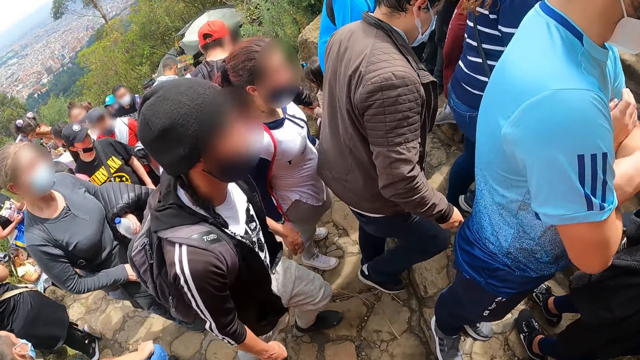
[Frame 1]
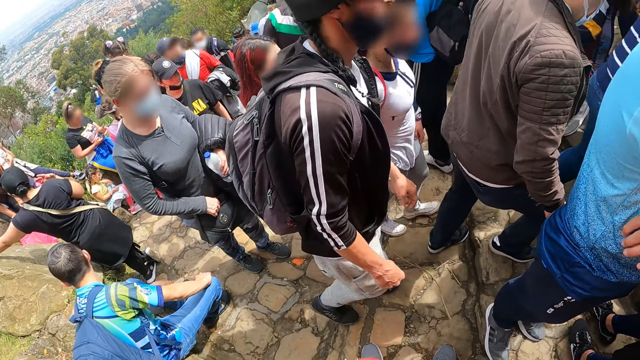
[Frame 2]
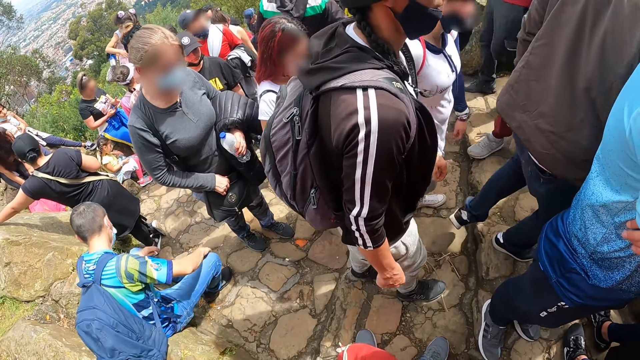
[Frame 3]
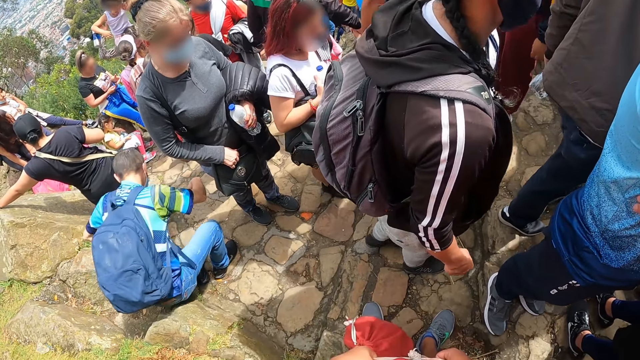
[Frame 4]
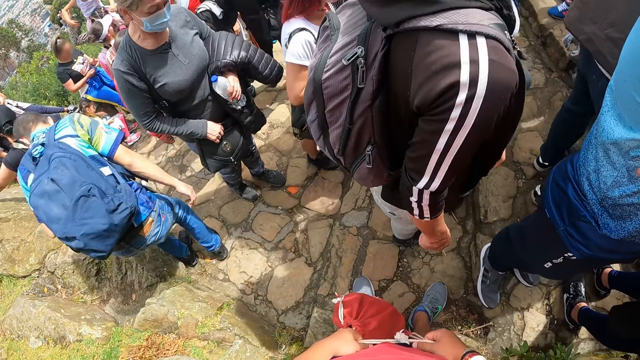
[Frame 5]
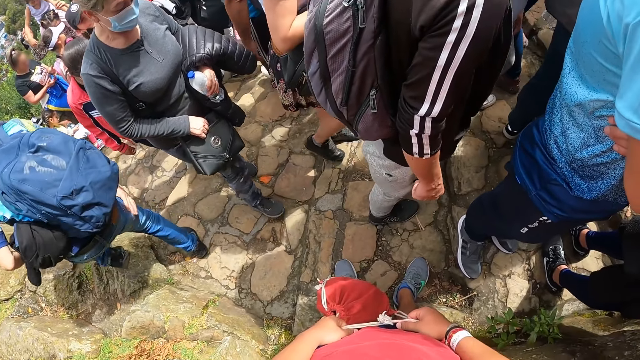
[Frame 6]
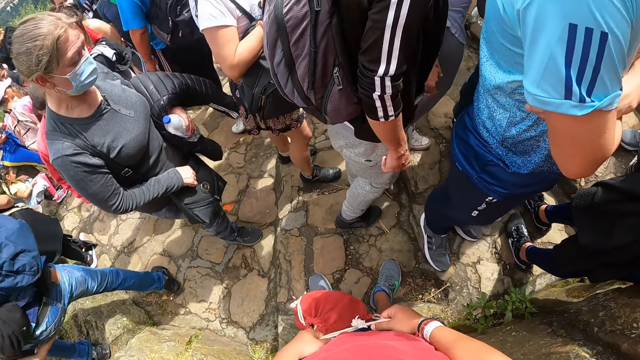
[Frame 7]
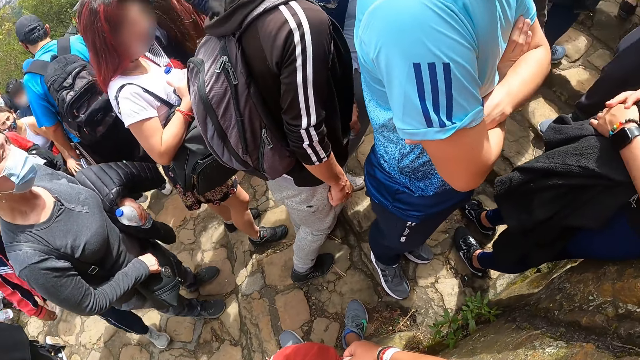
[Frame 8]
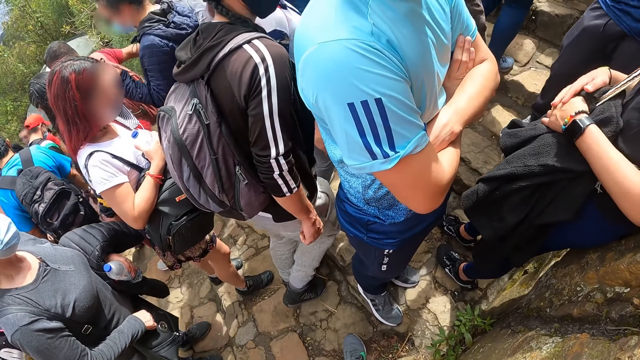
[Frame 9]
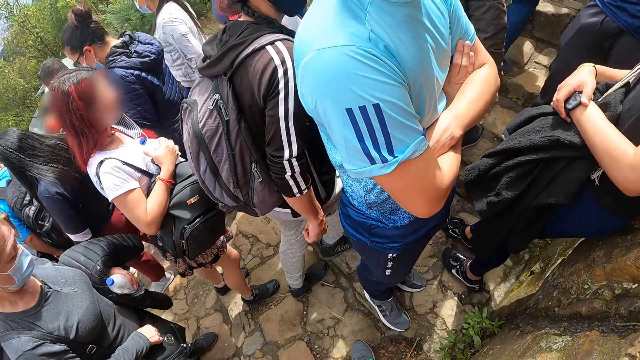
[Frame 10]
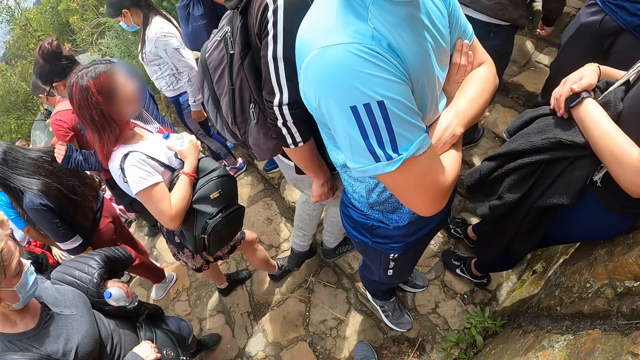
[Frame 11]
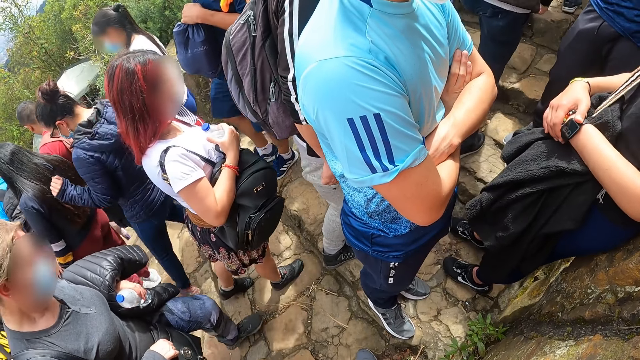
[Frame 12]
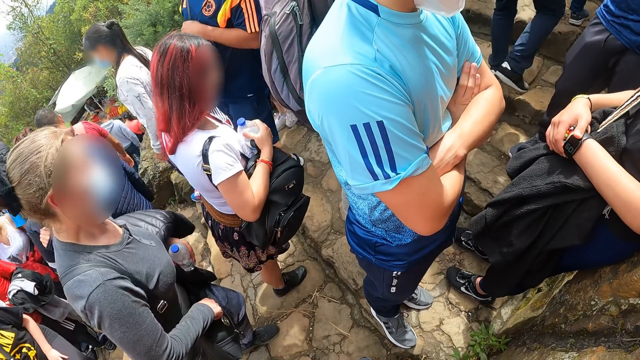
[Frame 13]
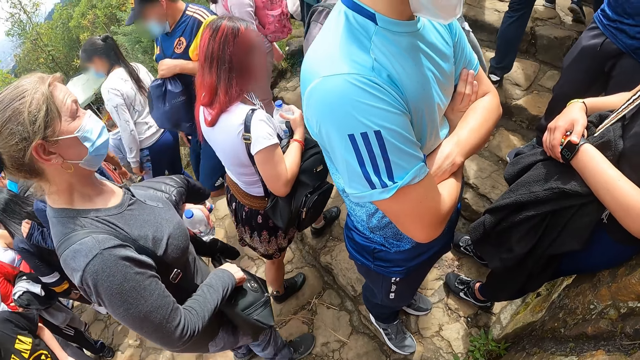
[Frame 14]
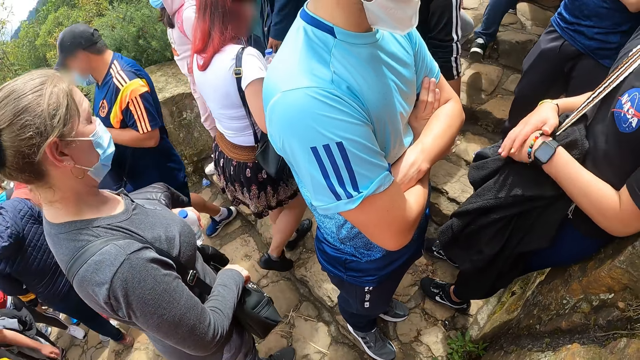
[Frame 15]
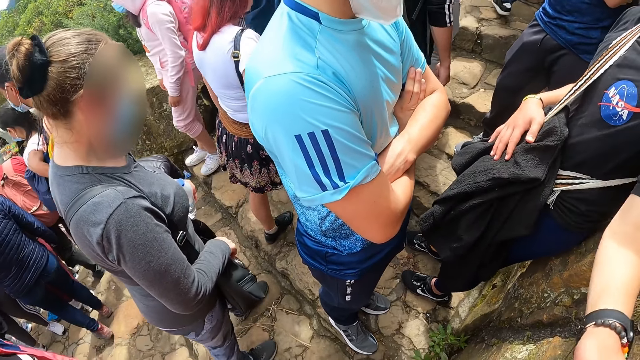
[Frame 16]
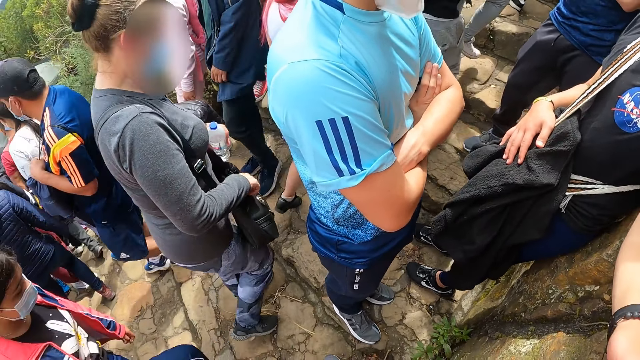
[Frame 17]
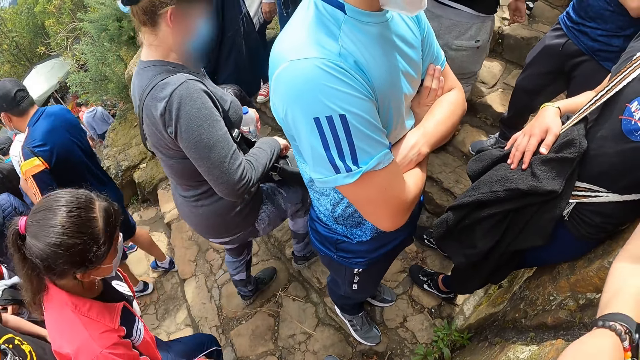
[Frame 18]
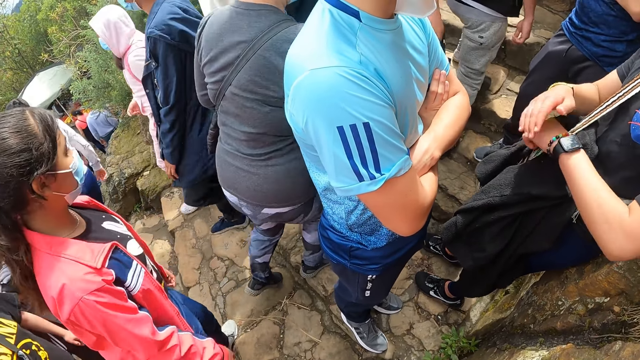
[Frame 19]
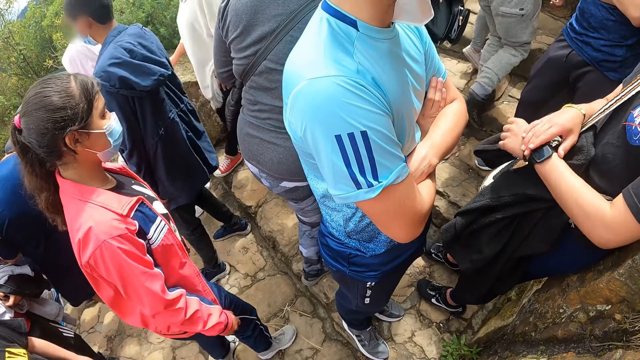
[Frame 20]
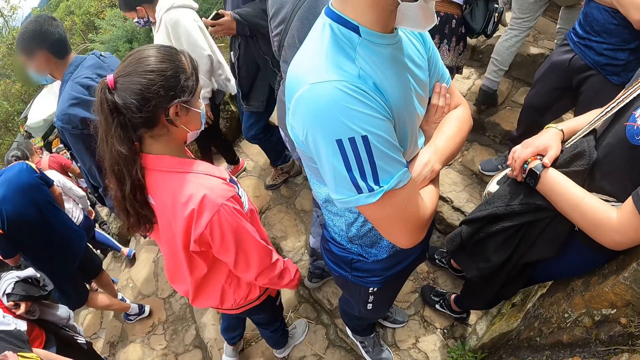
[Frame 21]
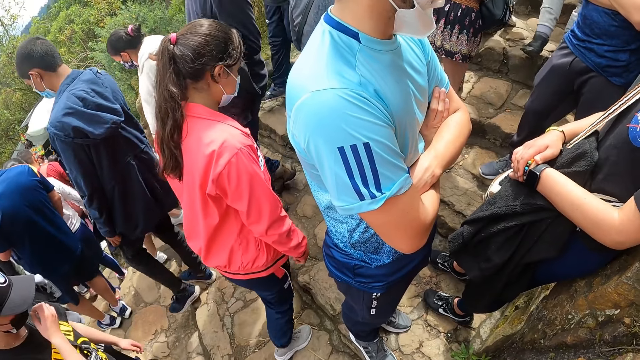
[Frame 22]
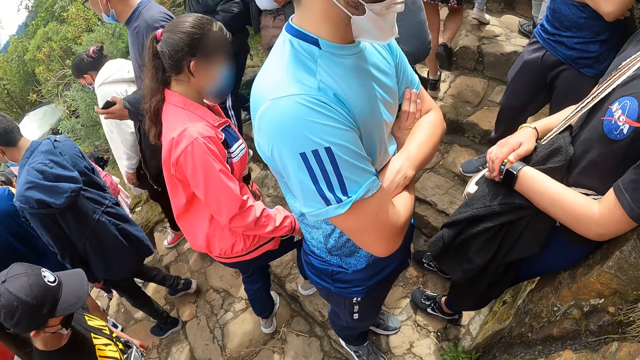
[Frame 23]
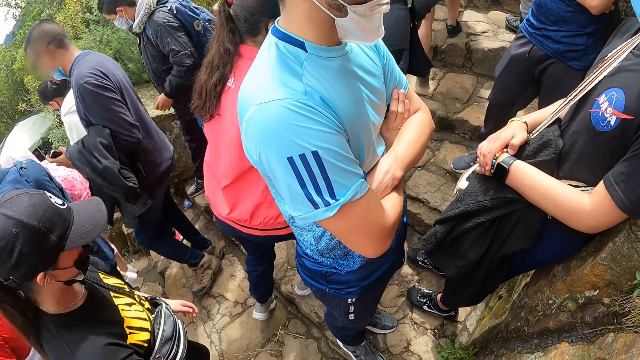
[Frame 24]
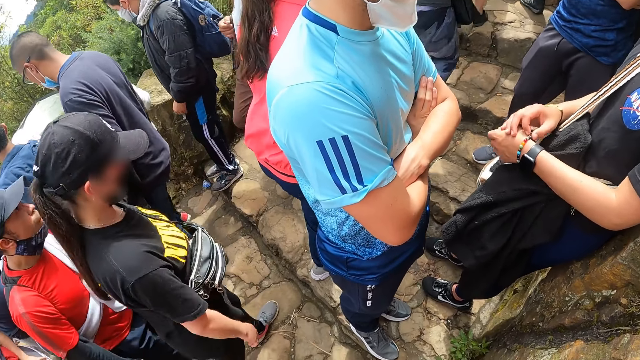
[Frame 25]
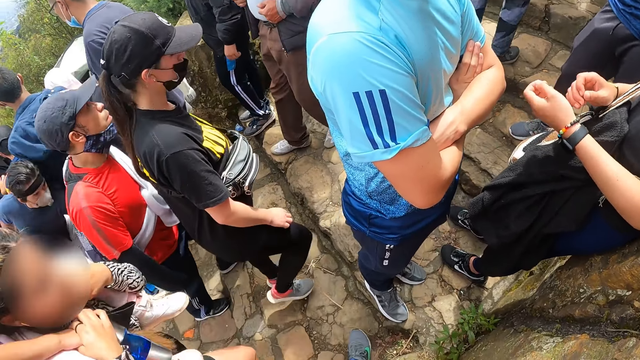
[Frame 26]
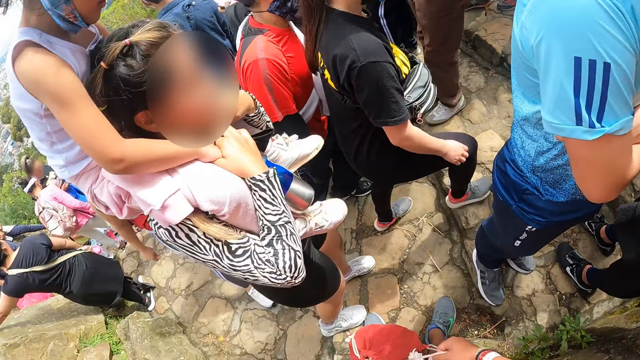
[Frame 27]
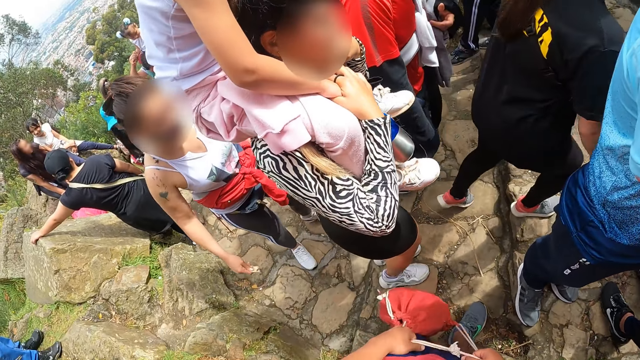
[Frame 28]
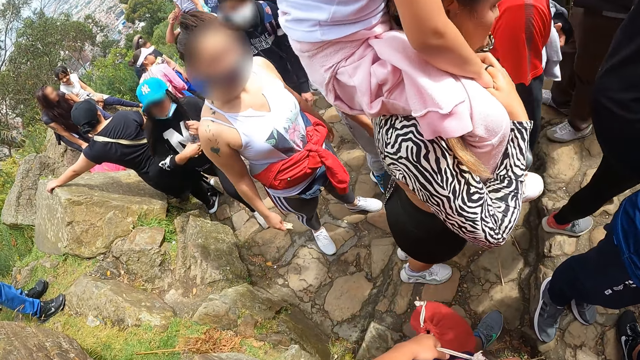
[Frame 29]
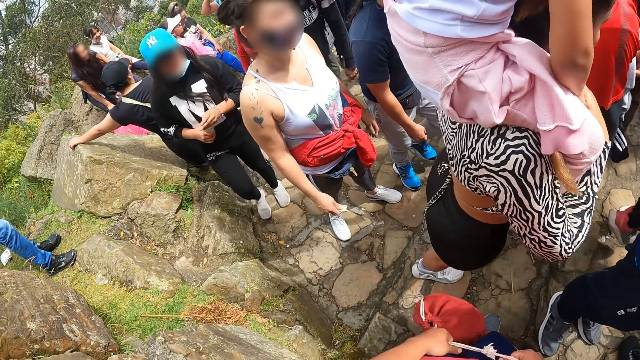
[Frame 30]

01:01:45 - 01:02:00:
A man folds his hands on his chest. Another man touches a watch on his left hand with his right hand. The other man taps the wall with his left hand. A man points towards the camera wearer. The other man places his right hand on his left hand. The other man touches a rope in a hand bead around his left hand with his right hand.

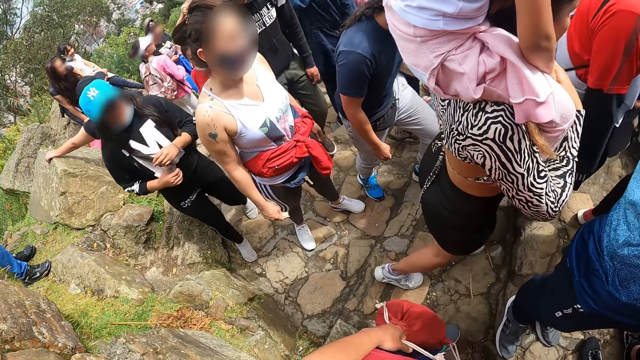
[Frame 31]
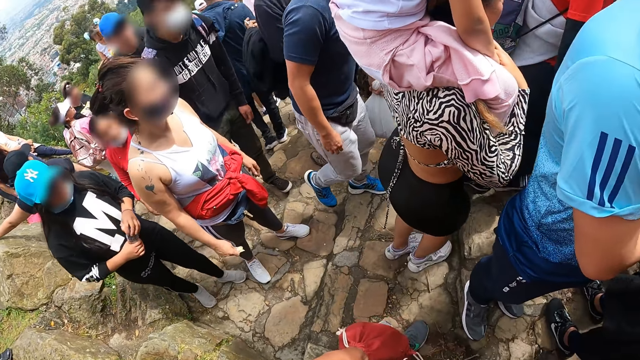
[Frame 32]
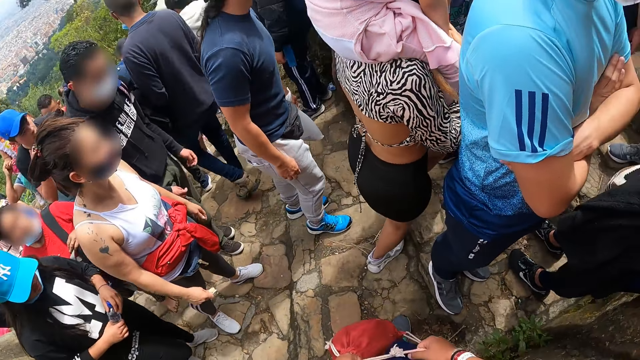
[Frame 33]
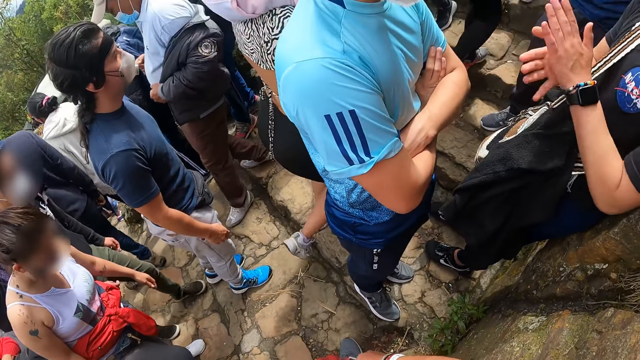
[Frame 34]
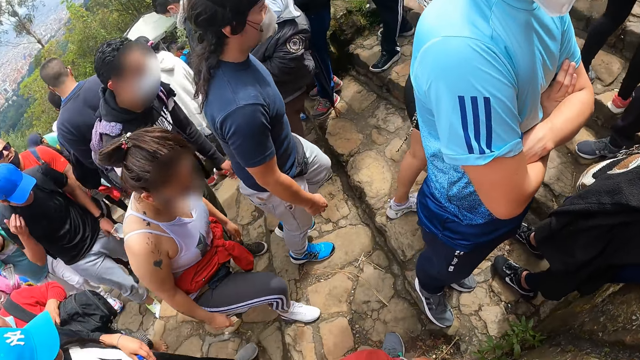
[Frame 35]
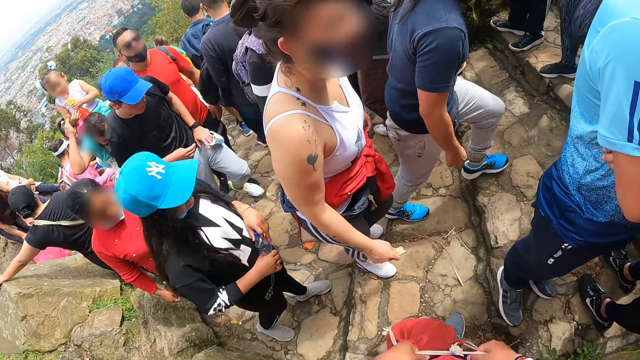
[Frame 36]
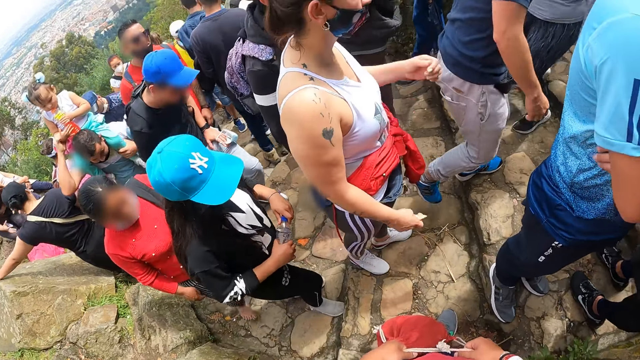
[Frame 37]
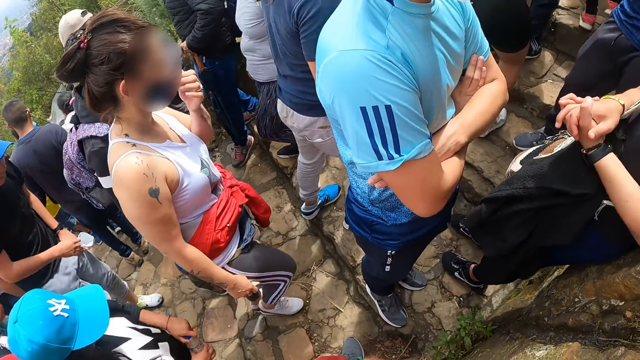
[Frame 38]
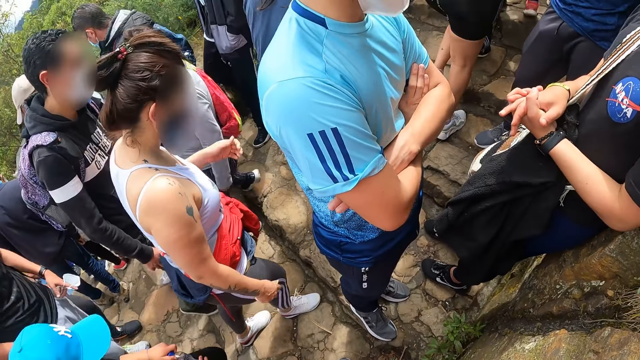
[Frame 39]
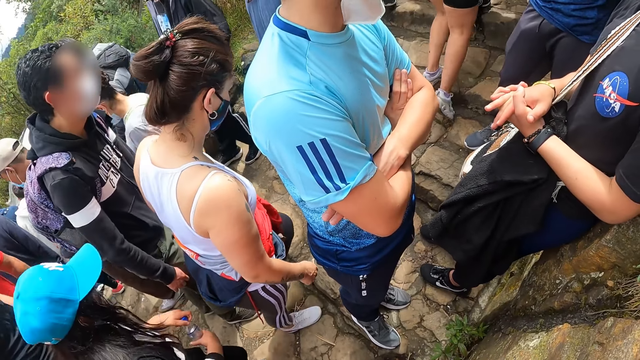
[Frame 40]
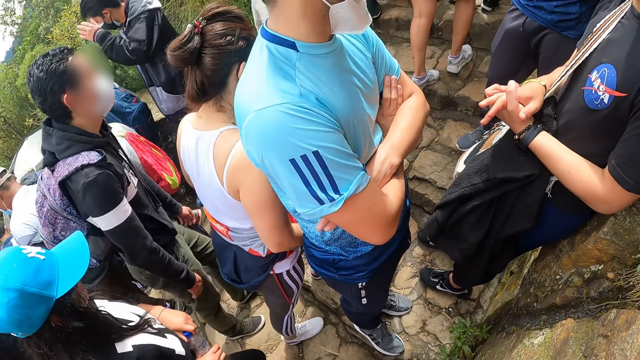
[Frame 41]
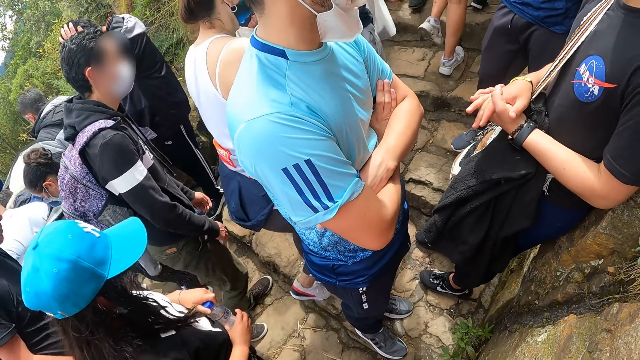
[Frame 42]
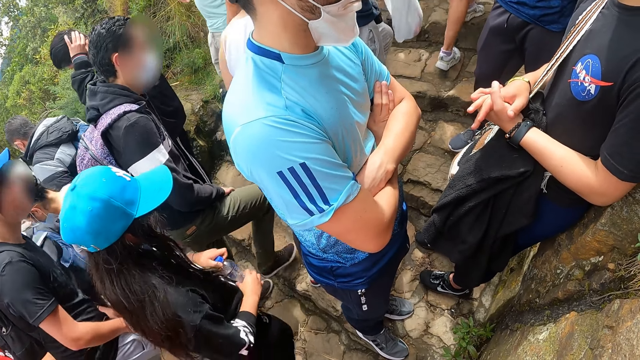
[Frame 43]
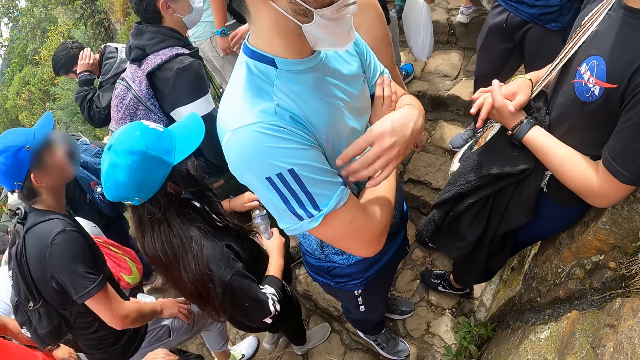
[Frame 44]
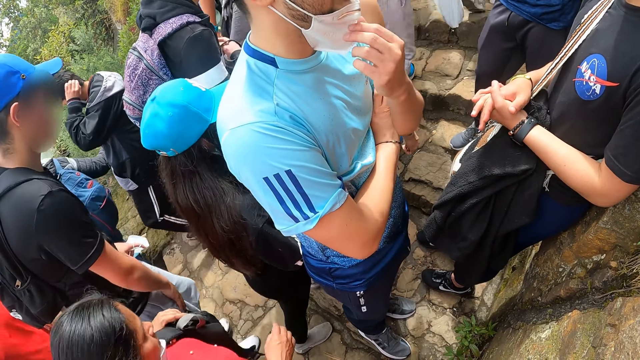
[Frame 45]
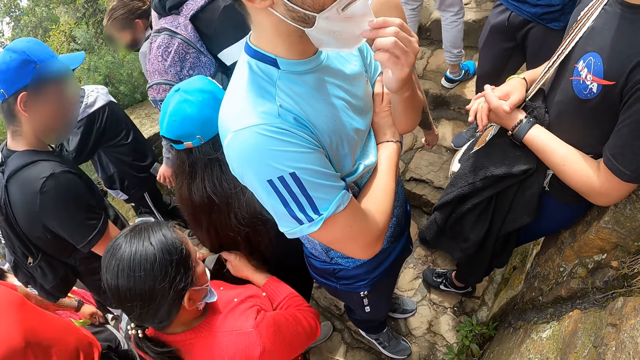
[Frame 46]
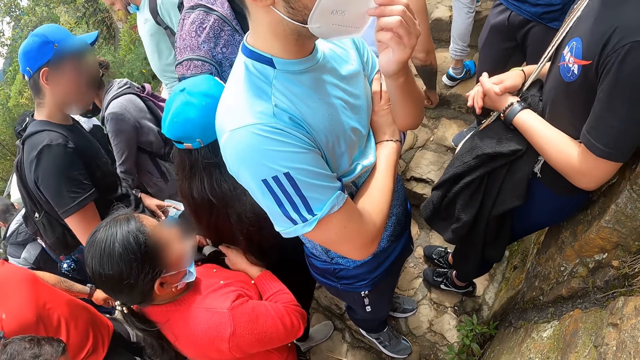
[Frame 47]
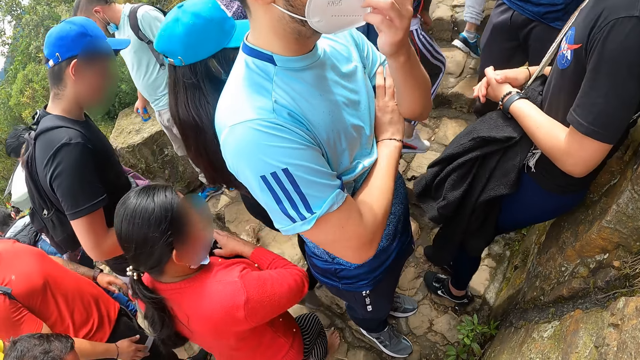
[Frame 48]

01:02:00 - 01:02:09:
A man claps his hands together. Another man pulls up the nose mask on his face with his left hand.
